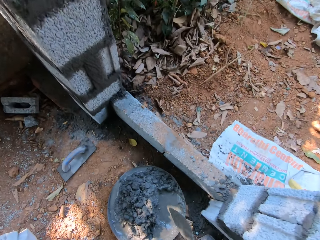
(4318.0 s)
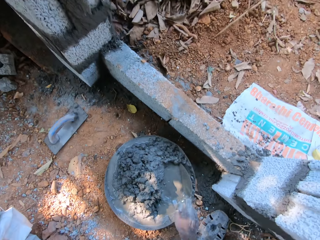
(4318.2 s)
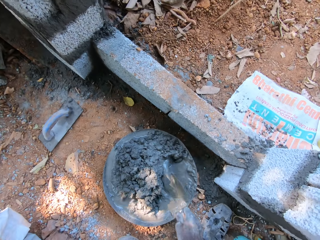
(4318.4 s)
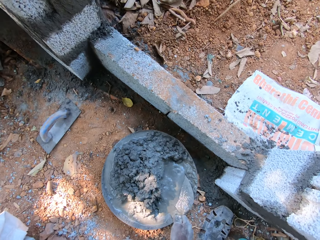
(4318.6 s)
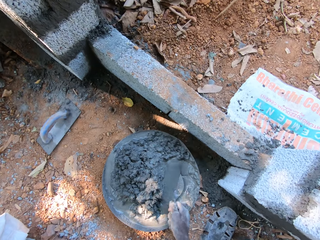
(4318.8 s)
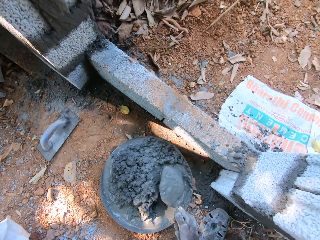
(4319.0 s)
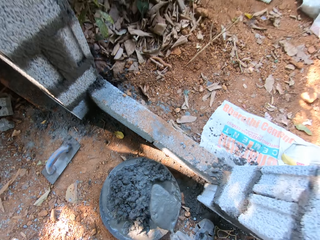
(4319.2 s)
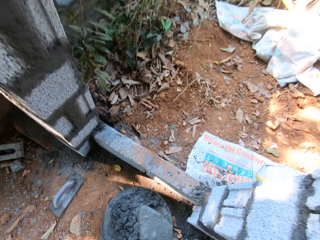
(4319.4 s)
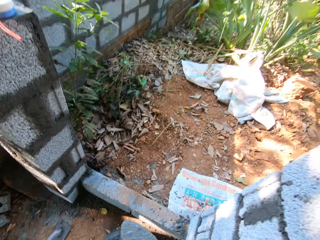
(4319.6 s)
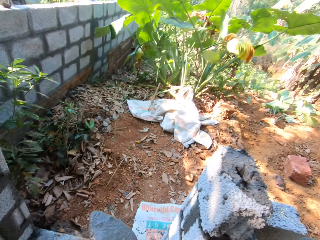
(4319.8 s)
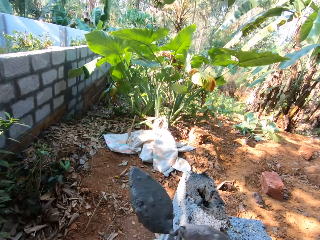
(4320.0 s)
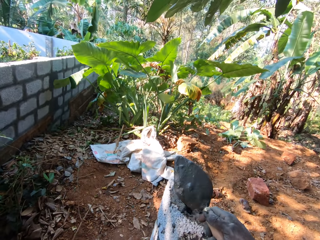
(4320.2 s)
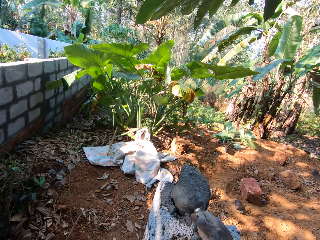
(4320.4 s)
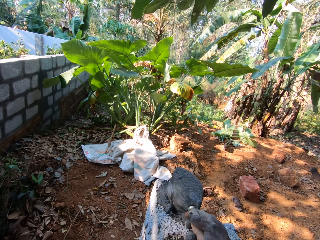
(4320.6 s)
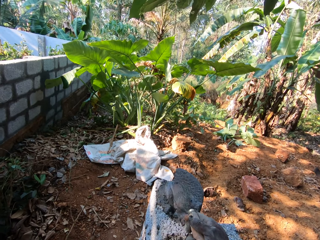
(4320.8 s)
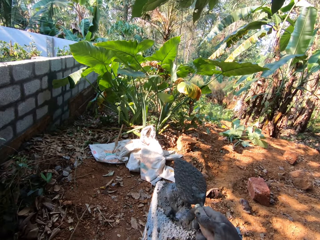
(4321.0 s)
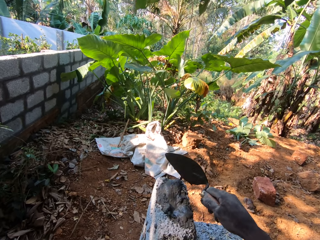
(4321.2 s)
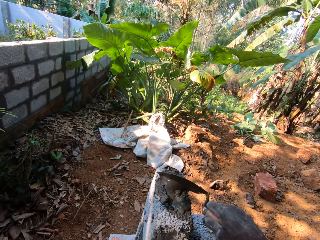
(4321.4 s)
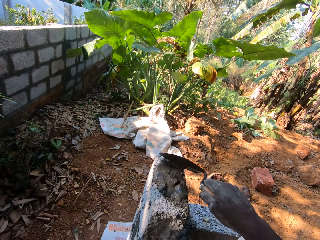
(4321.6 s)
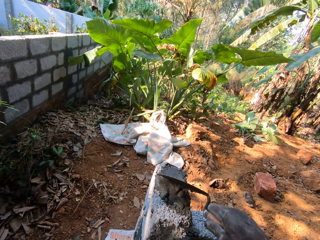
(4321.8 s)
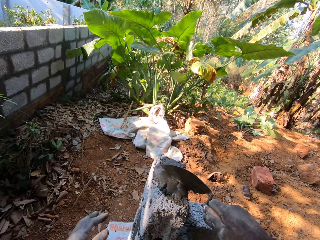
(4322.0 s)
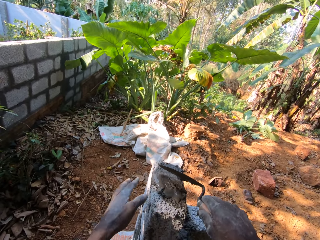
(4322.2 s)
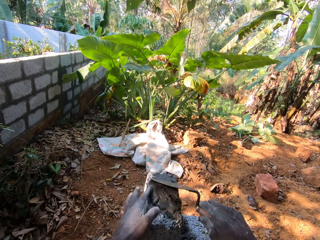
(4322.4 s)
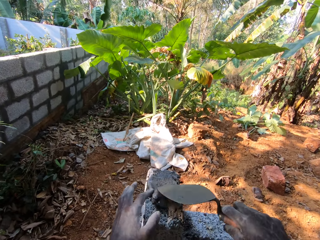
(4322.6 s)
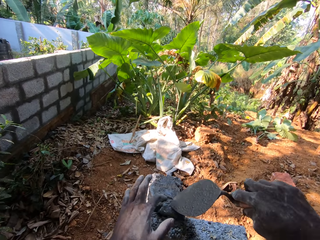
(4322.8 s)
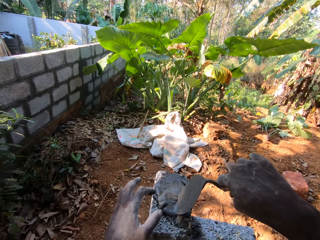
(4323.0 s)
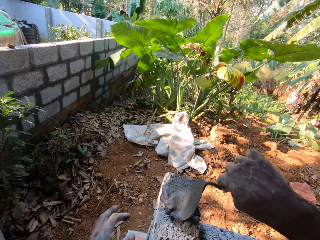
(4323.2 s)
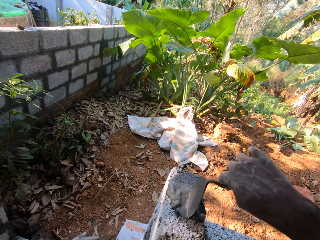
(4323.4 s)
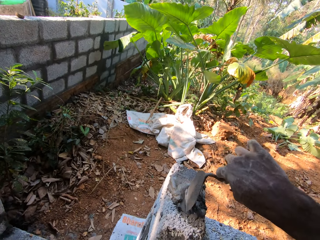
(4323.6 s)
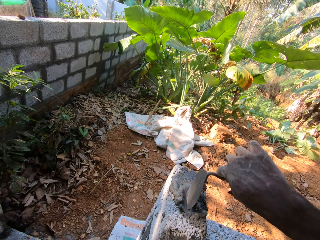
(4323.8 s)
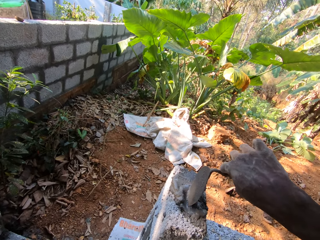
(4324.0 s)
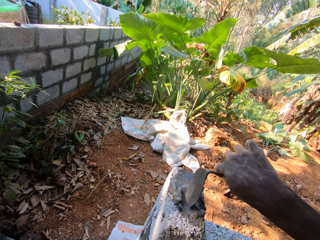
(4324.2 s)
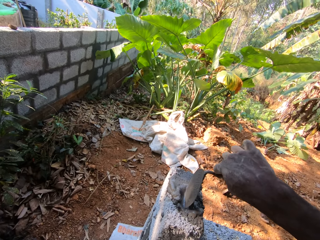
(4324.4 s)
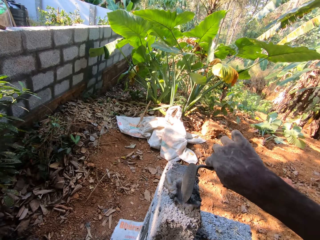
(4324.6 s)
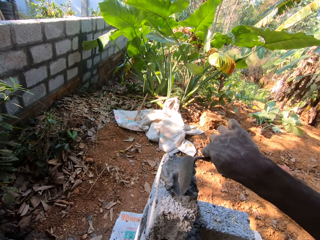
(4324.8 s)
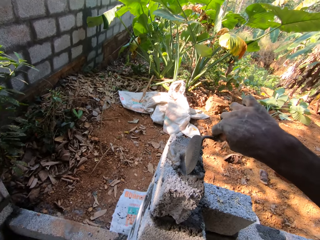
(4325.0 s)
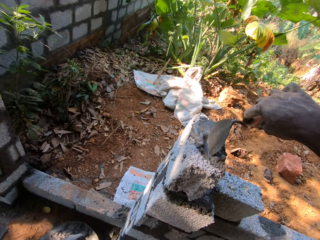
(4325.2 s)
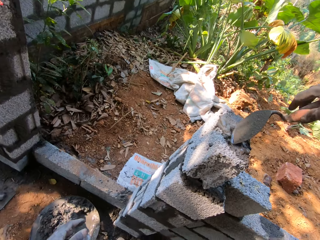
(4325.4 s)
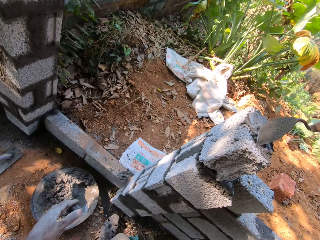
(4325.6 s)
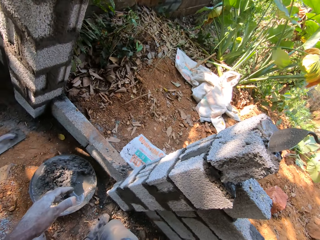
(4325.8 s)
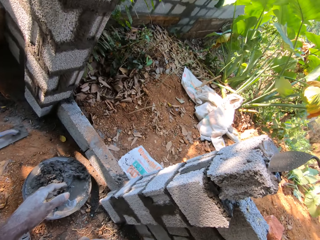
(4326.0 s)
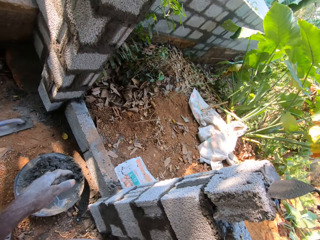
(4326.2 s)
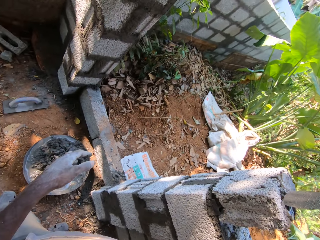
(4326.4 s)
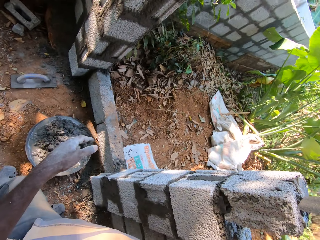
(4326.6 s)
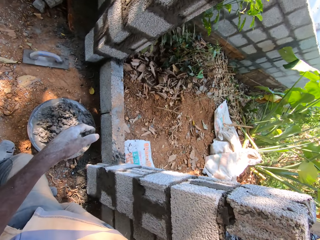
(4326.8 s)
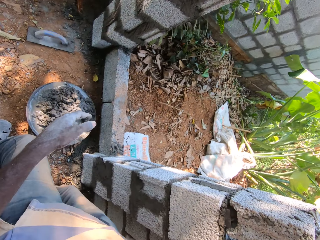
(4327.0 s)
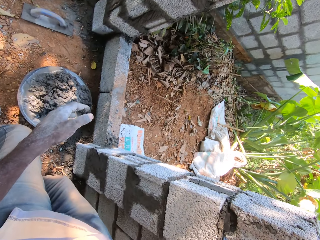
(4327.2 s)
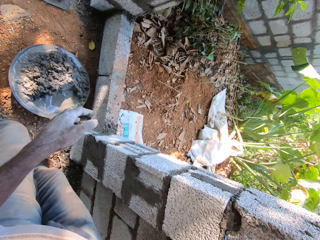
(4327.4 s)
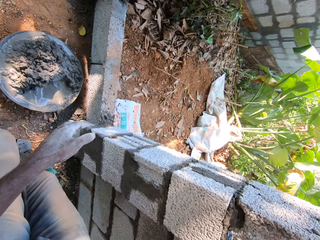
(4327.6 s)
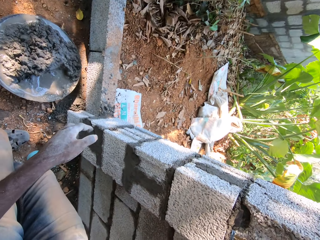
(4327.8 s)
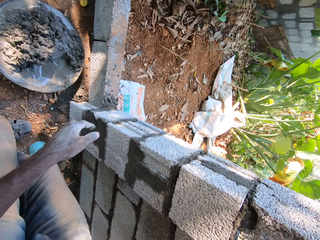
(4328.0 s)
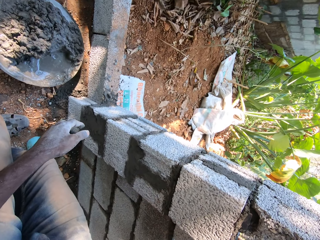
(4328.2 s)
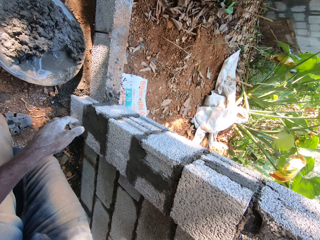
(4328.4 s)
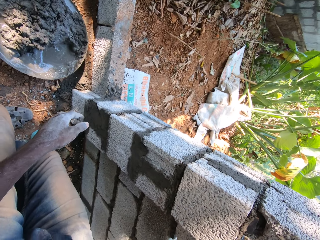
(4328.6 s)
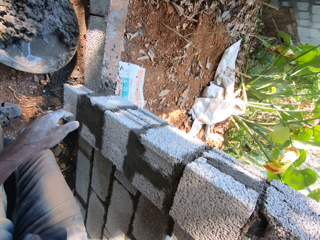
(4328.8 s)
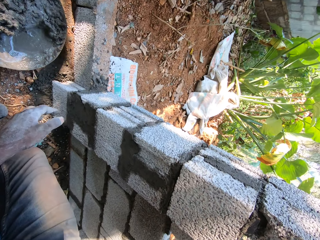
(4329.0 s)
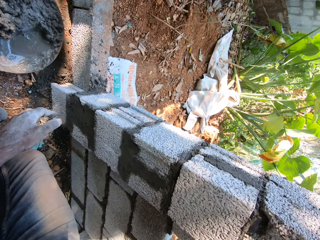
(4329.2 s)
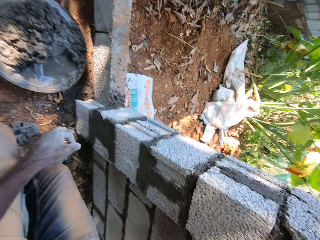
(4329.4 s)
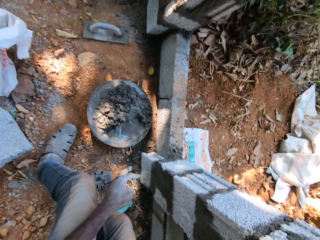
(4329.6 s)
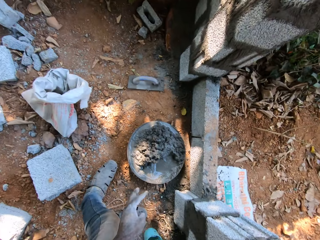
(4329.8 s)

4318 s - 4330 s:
The camera wearer takes mortar from the head pan with the hand trowel in his right hand. He pours the mortar into the block hole with the hand trowel in his right hand. He scrapes the mortar from the block with the hand trowel in his right hand. He scrapes the mortar from the block with his left hand.

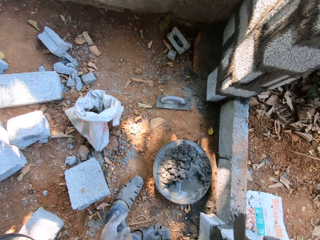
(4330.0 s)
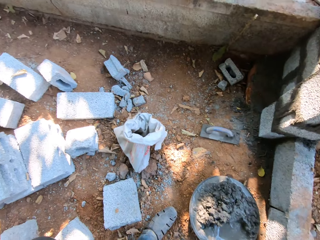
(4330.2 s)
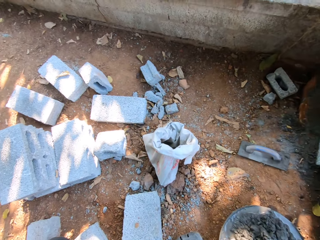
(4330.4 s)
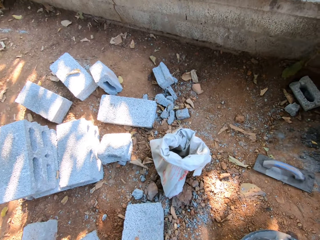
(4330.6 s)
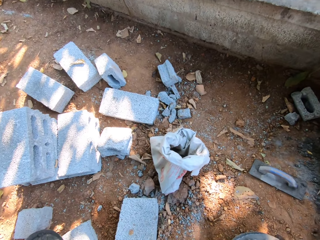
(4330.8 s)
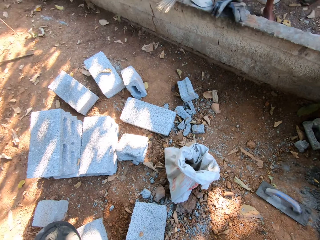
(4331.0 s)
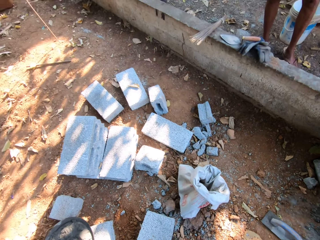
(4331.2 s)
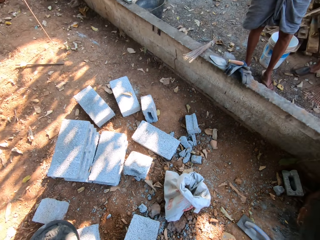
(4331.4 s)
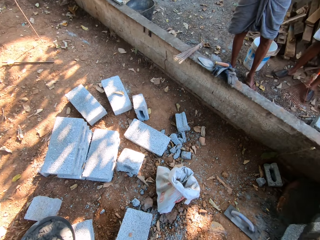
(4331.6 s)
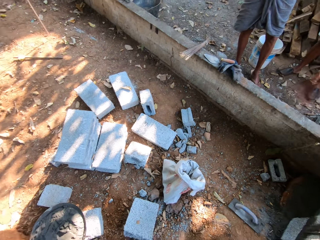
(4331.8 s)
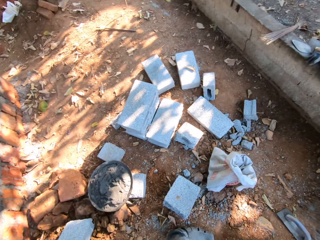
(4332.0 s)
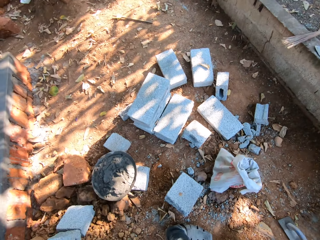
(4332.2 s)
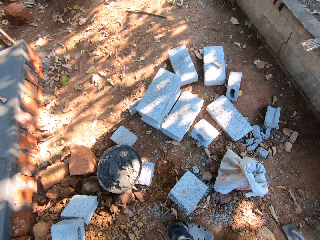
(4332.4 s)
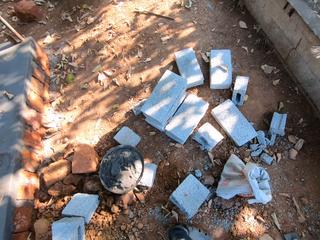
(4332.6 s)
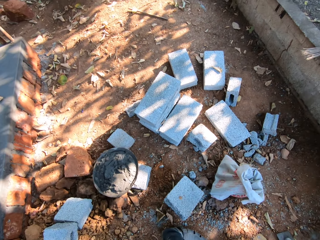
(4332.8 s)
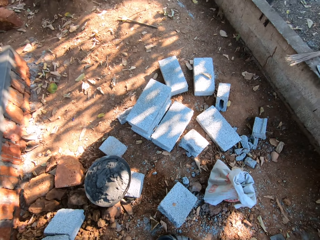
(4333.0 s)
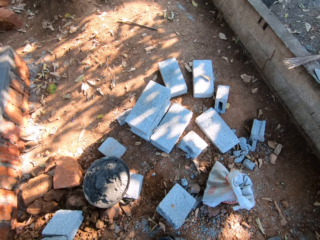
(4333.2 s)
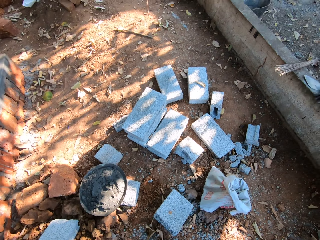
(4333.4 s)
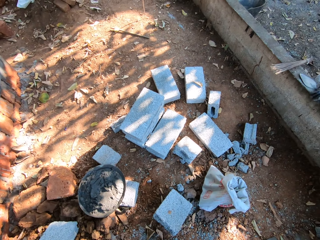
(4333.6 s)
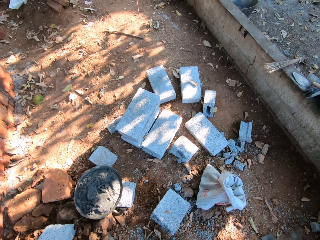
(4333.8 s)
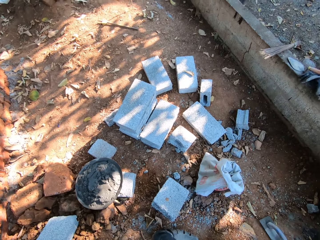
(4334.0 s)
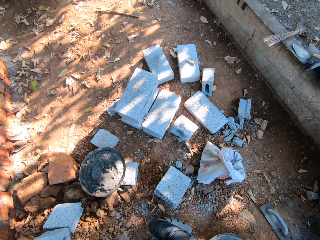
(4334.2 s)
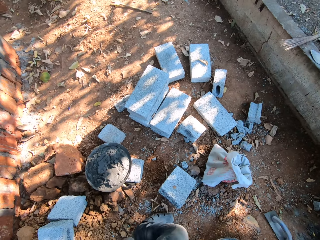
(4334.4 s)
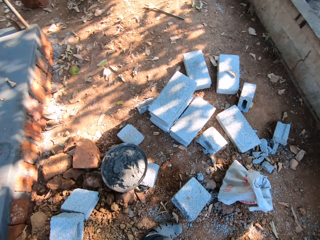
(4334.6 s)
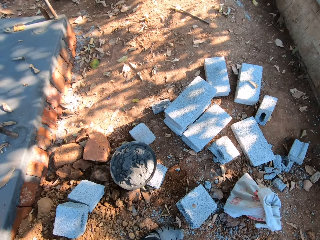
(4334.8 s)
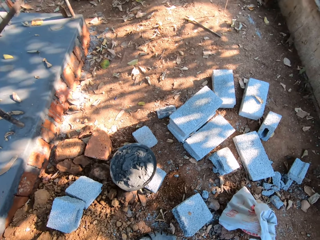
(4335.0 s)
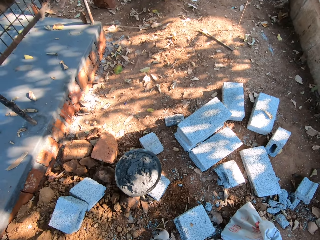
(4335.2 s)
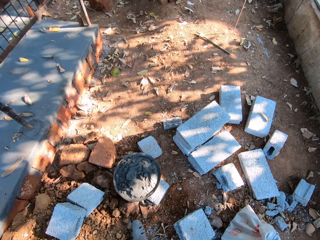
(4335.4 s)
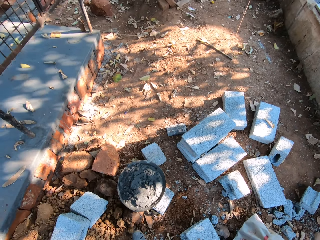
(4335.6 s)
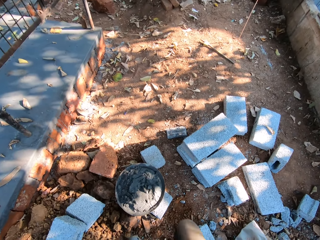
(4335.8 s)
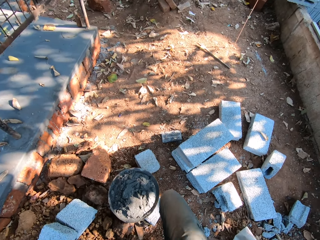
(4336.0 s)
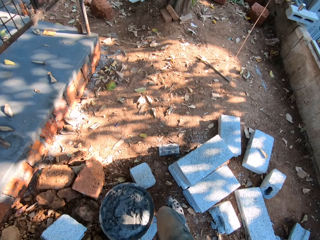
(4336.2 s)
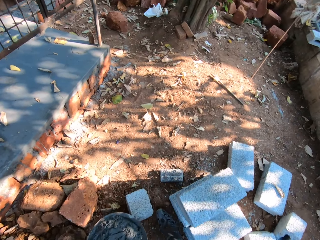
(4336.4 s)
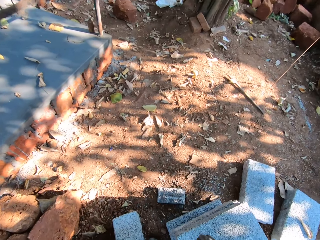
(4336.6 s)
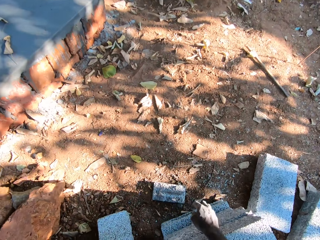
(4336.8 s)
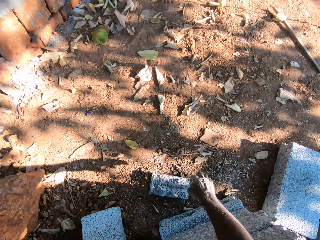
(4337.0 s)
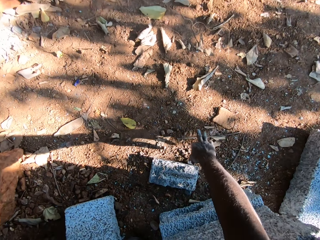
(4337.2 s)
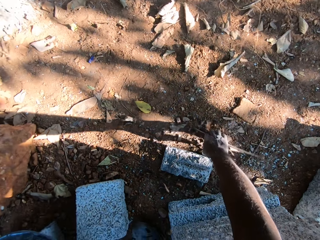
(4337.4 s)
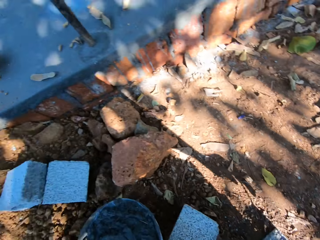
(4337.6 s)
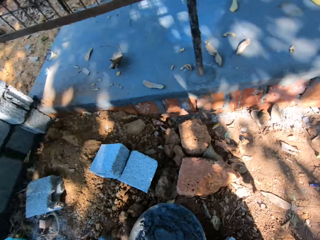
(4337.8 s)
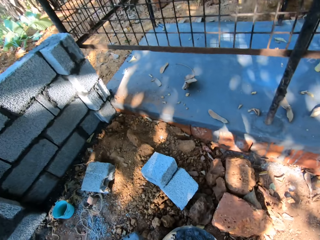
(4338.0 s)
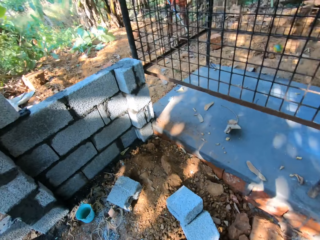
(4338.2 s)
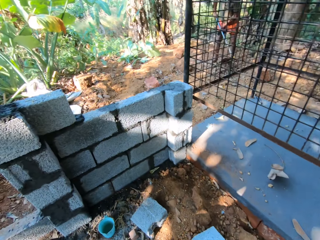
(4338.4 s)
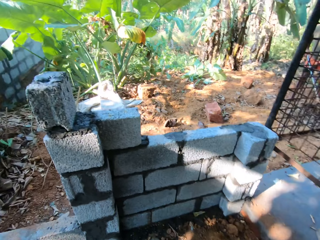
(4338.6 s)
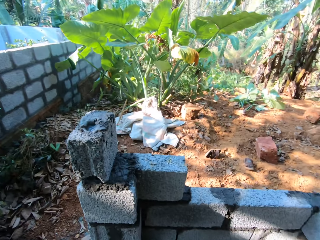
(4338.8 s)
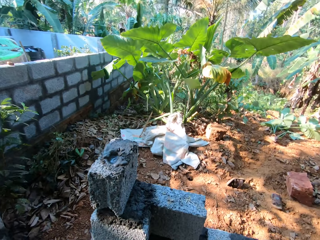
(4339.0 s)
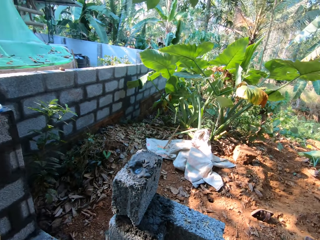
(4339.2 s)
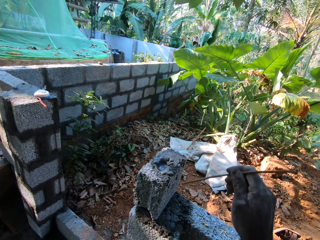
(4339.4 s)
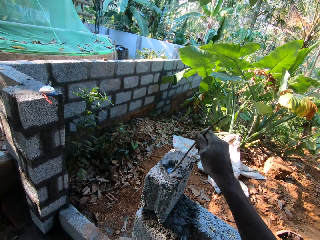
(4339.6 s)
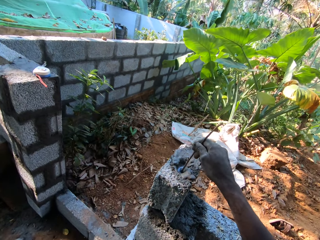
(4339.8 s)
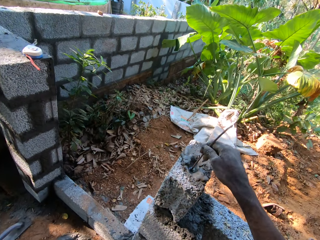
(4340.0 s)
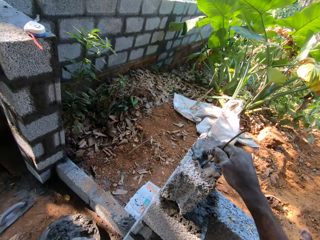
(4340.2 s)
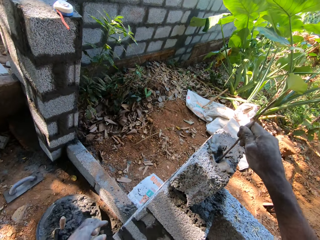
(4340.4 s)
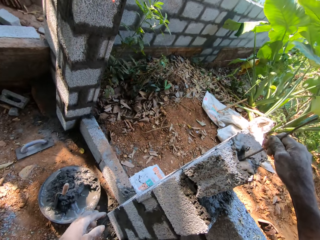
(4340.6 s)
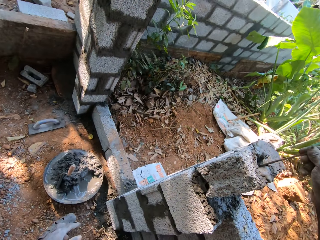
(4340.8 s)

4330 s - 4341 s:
The camera wearer looks around. He picks up a stick on the ground with his right hand. He pushes concrete mix into the block with the stick in his right hand. He adjusts the concrete in the block with the stick.
